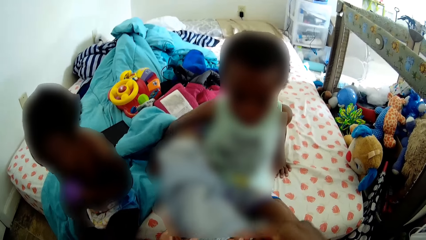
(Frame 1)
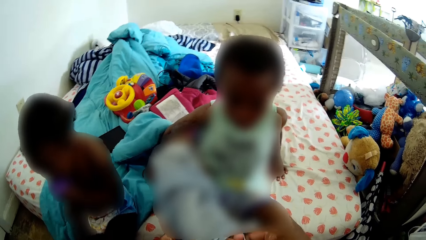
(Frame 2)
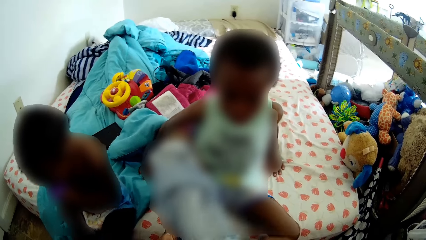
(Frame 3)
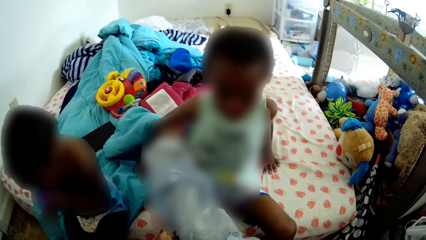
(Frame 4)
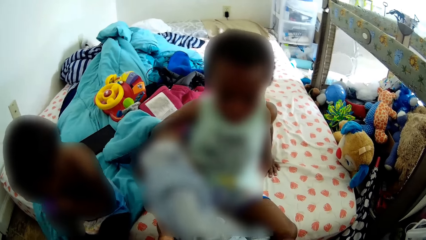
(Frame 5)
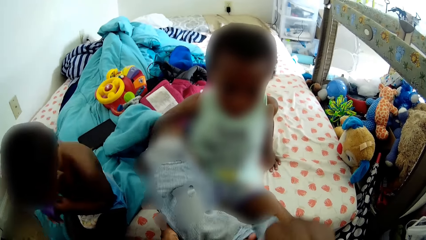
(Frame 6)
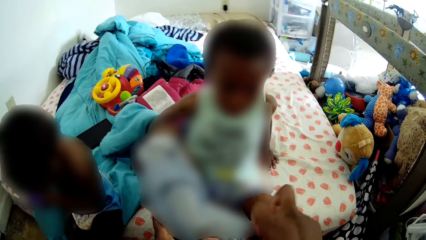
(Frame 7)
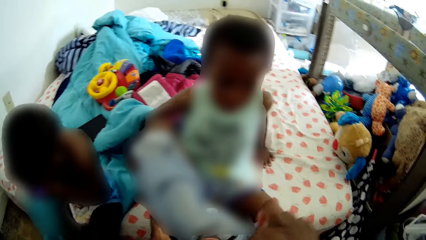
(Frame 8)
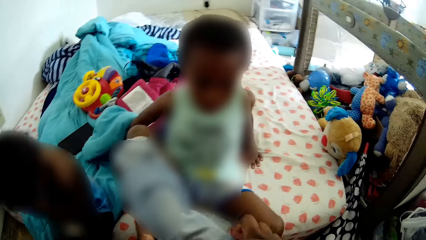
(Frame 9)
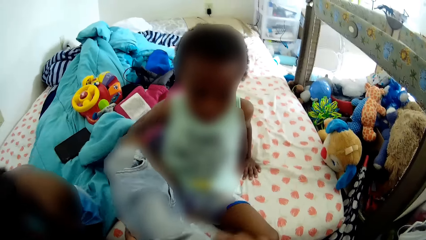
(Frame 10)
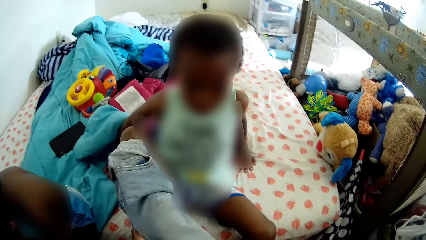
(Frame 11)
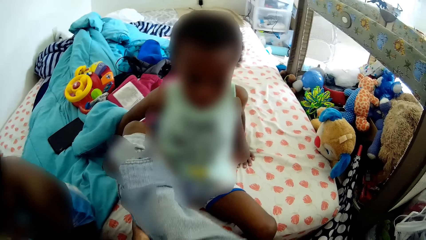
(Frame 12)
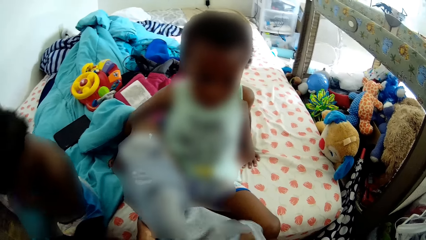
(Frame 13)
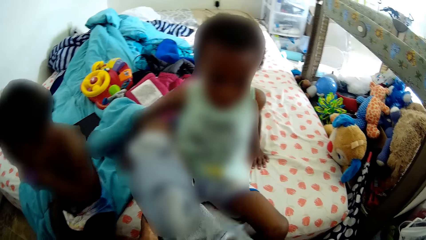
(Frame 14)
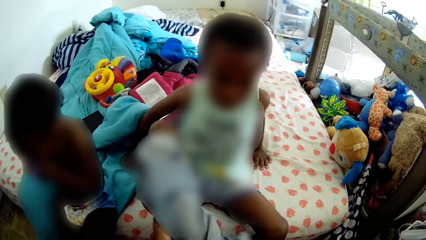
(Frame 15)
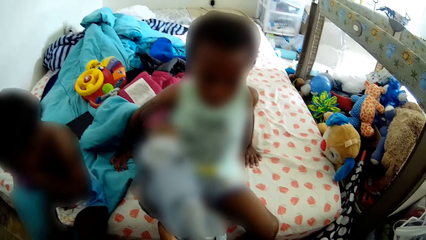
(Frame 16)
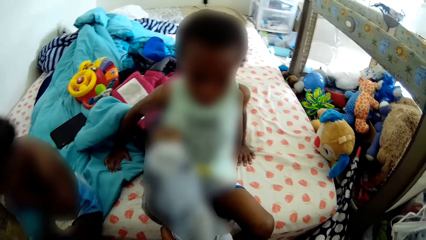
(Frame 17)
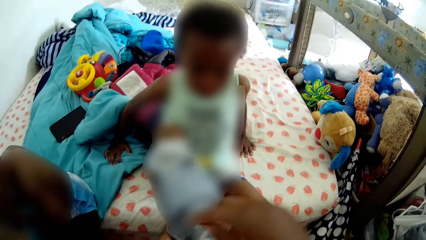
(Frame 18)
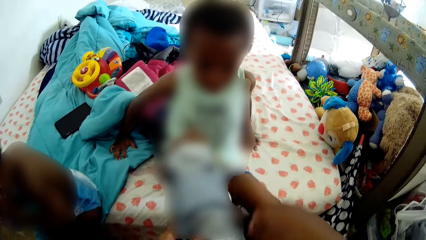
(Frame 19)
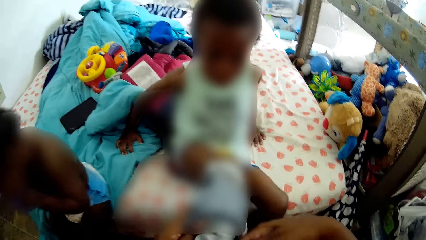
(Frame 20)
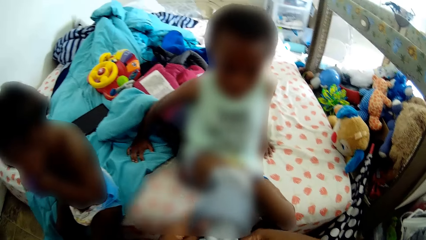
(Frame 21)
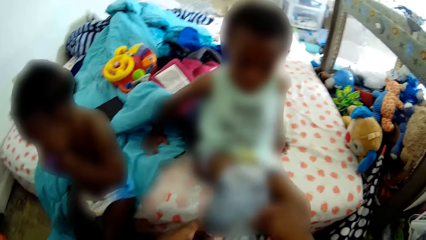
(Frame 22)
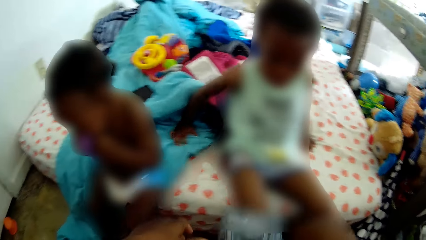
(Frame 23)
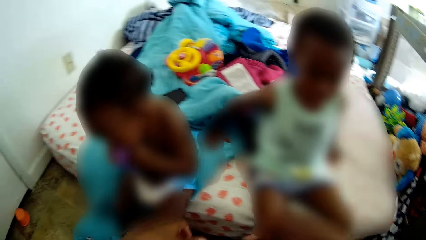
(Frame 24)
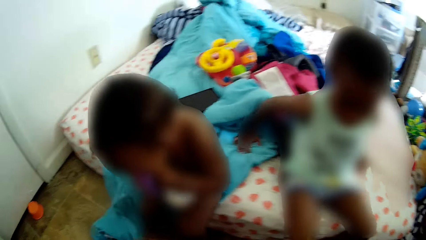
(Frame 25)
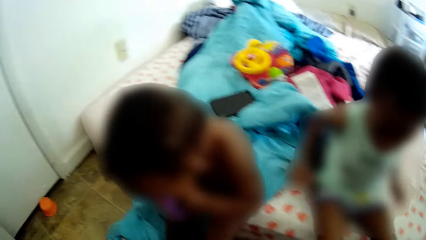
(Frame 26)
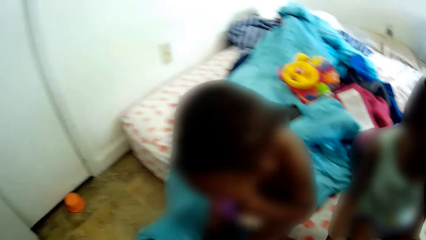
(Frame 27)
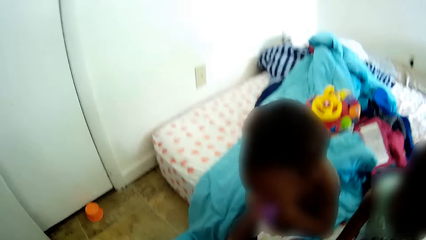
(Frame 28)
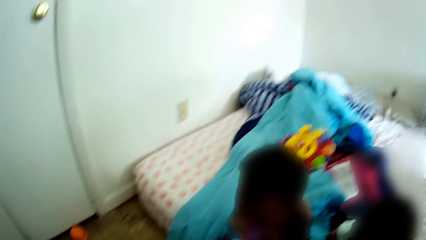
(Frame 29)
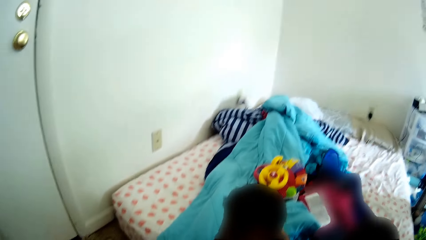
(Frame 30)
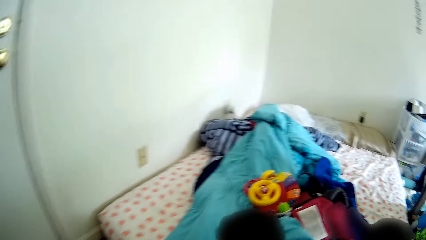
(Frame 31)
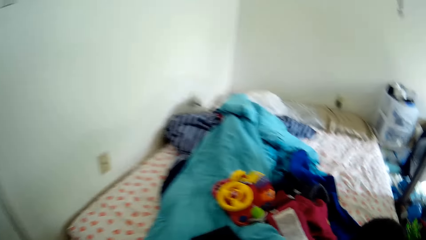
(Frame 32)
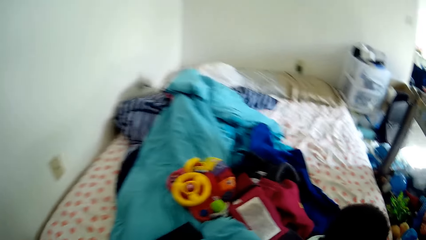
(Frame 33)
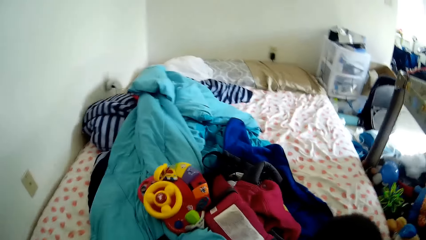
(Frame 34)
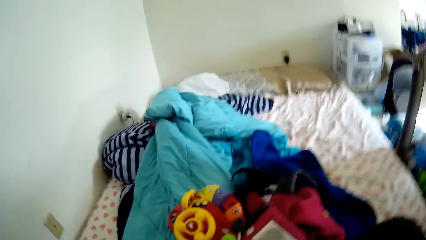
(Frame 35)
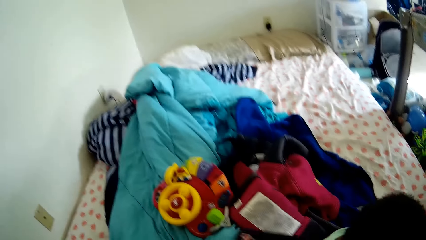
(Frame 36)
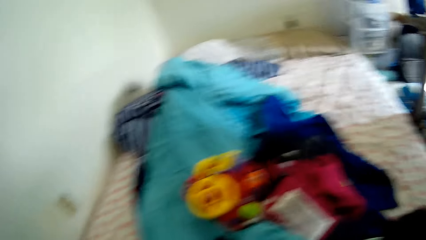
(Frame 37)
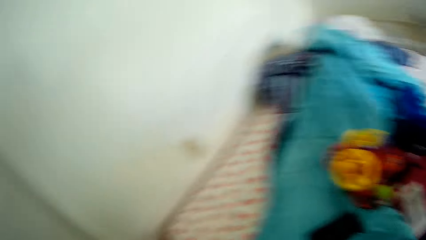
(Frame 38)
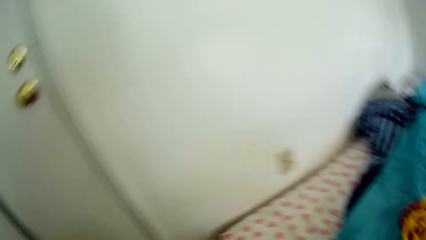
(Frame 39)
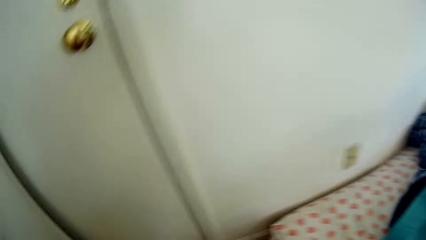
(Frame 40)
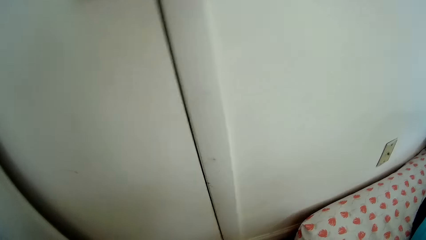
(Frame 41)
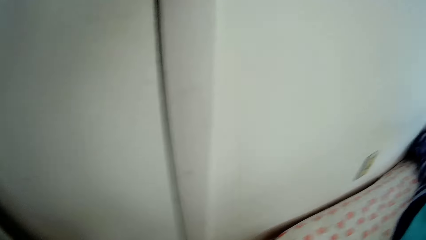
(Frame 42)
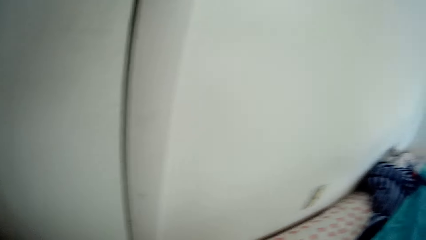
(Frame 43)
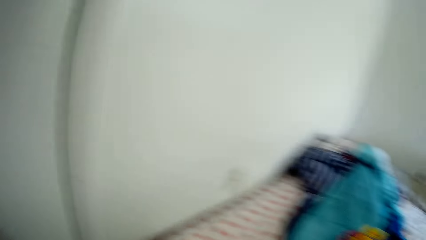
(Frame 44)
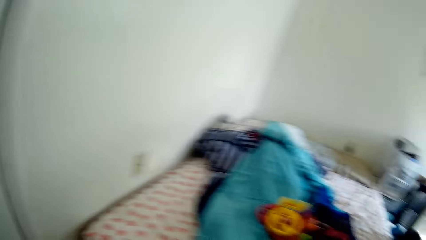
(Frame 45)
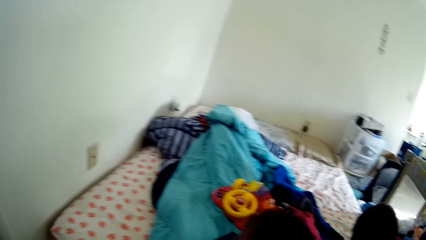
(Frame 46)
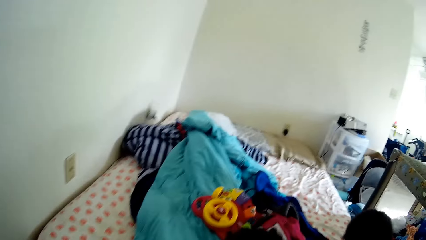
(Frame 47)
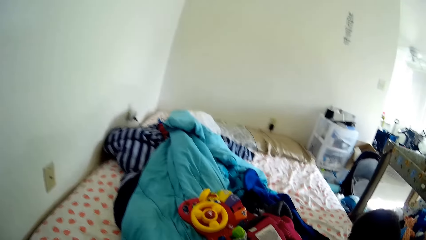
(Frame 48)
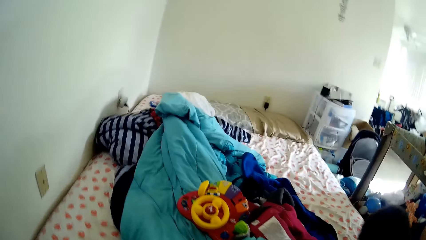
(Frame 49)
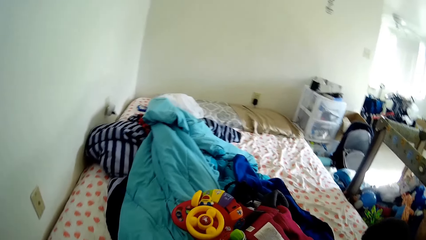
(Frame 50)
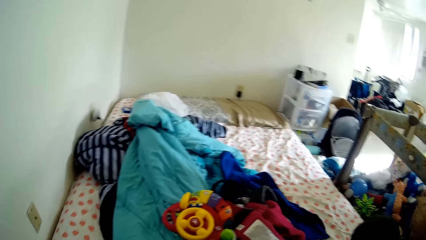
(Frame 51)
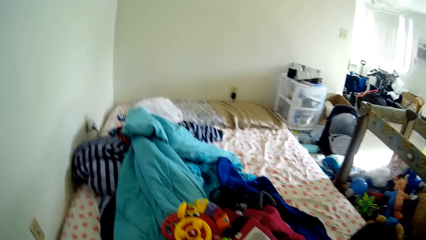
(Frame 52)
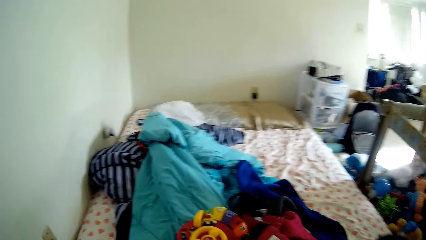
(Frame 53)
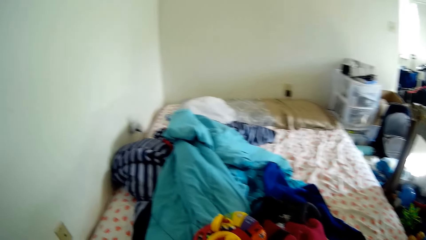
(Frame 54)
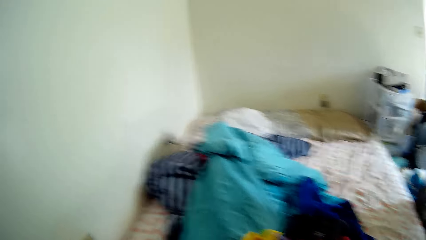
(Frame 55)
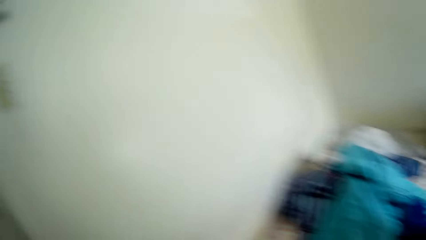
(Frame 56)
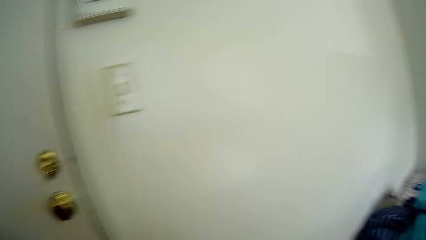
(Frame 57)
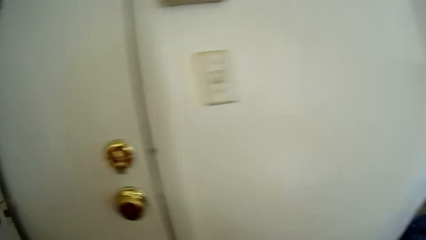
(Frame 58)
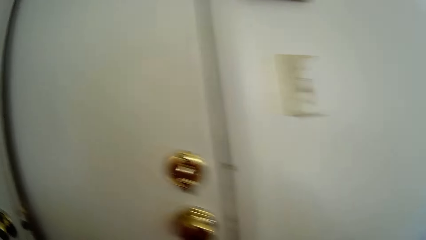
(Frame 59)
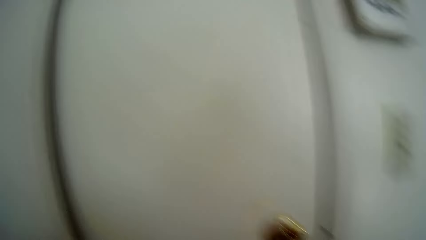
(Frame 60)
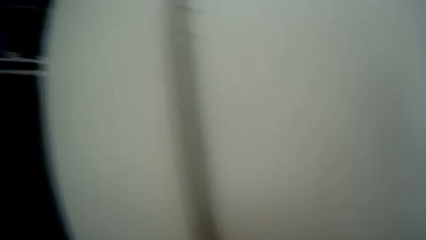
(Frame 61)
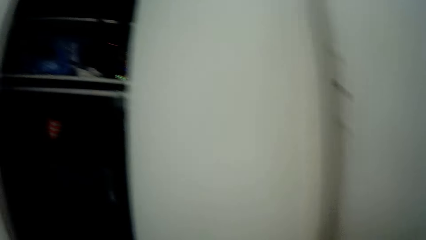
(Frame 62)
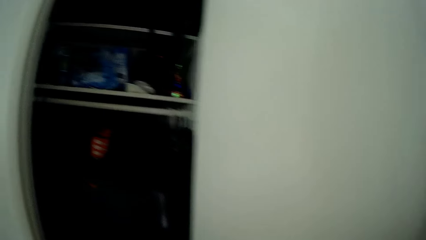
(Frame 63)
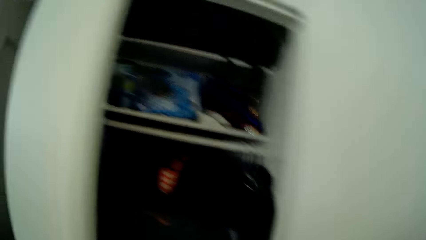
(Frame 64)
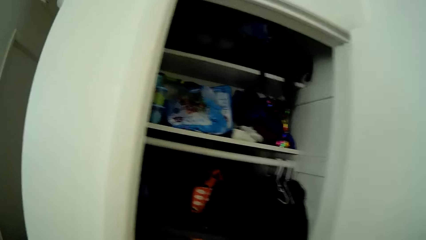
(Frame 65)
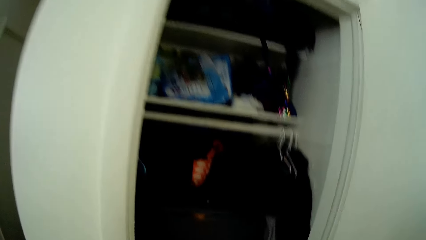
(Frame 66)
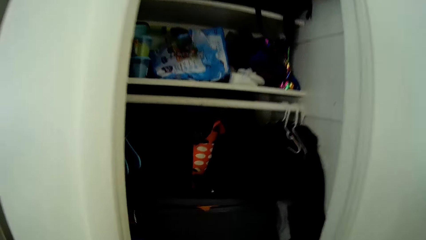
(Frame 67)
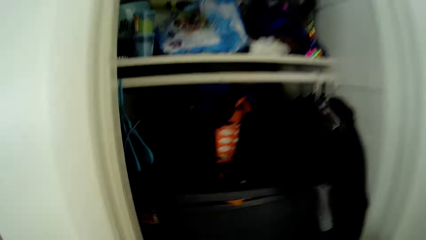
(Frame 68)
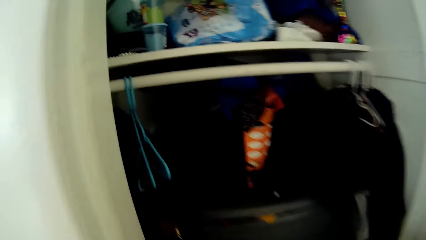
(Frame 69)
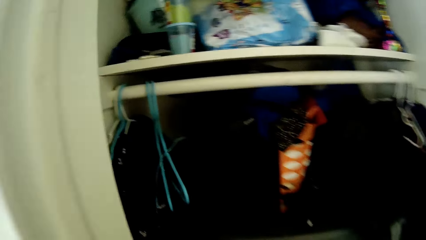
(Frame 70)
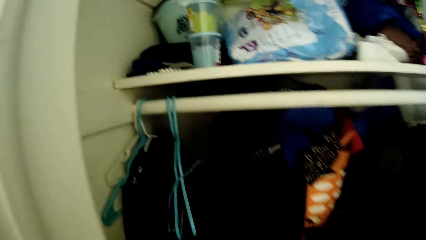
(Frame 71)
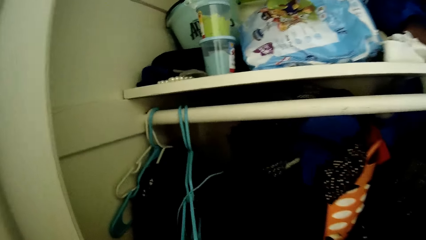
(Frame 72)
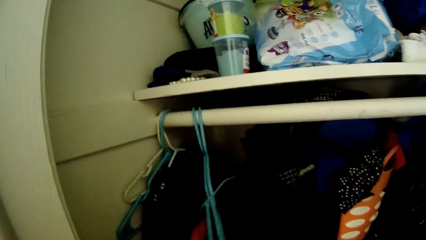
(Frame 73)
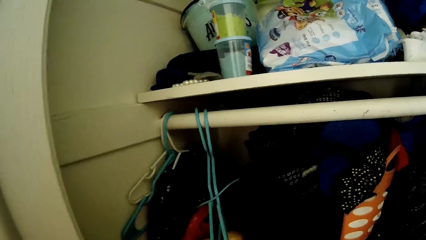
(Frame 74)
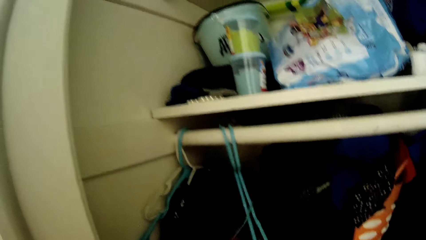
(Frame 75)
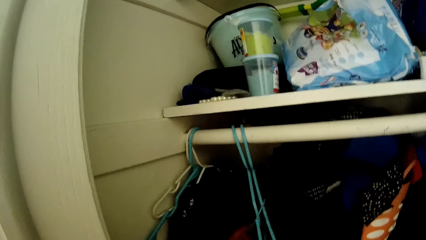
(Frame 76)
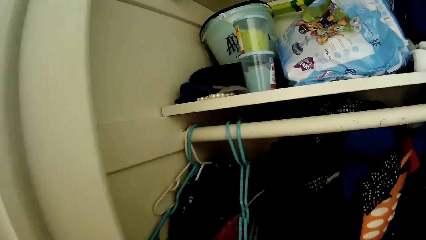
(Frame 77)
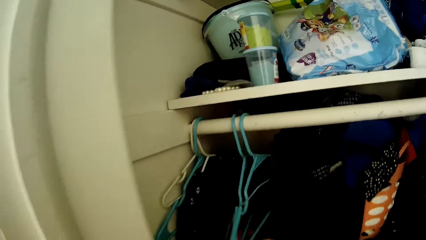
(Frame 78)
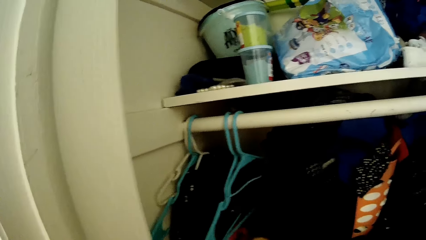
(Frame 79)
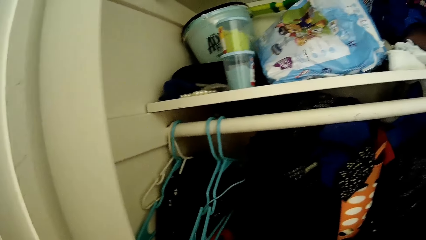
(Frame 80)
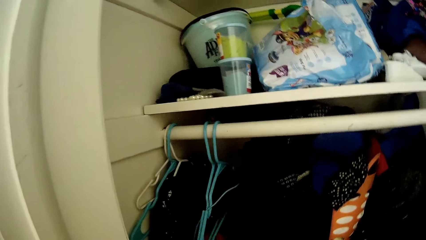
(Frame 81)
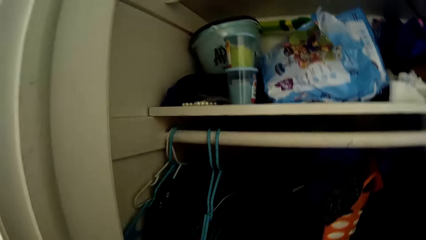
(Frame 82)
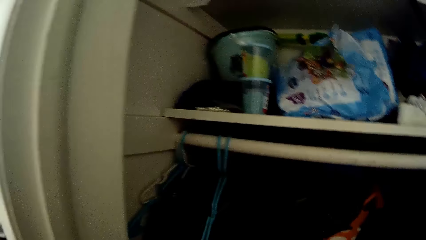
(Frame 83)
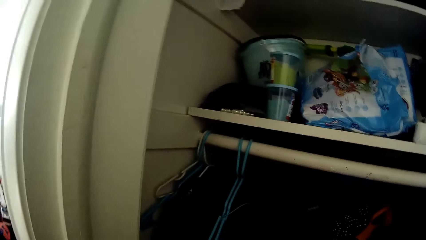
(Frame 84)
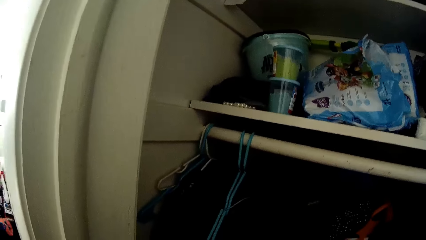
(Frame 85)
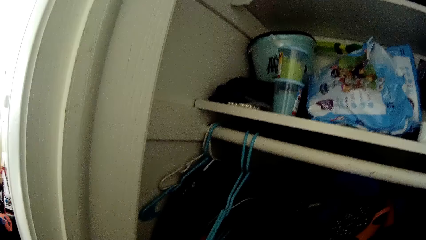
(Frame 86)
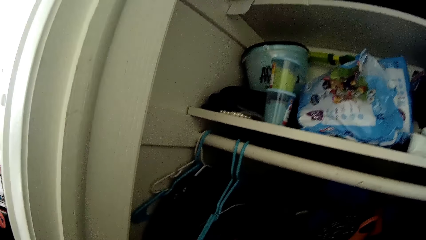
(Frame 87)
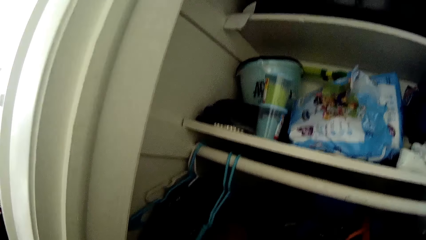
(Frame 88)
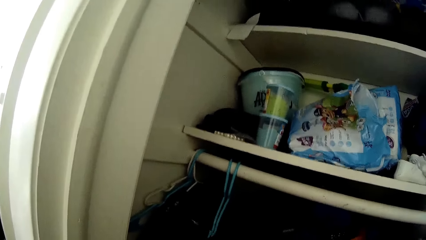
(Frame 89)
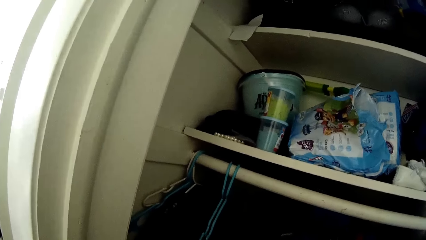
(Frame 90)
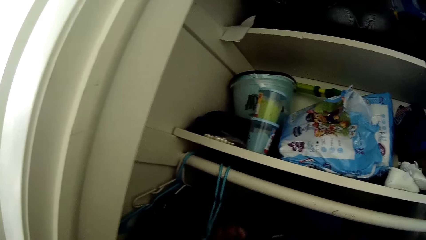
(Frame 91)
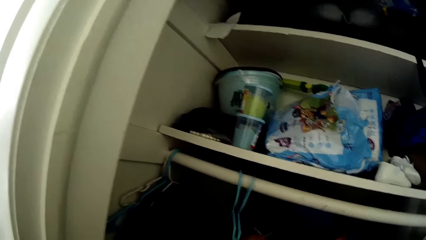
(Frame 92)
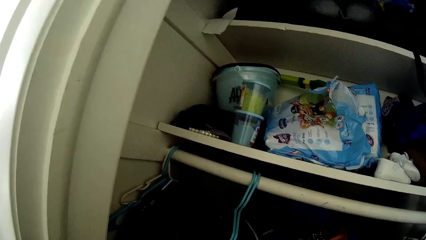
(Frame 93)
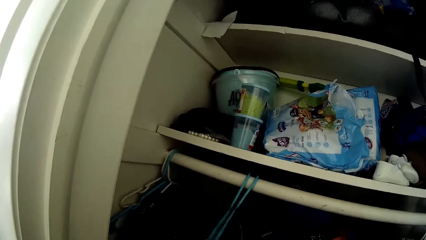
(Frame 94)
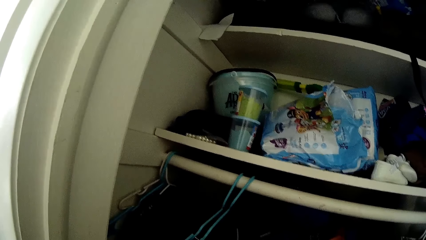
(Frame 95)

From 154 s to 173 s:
The baby puts the tin to the mouth. The camera wearer talks to the baby. They place a hanger in the cupboard. They move the hangers in the wardrobe.
